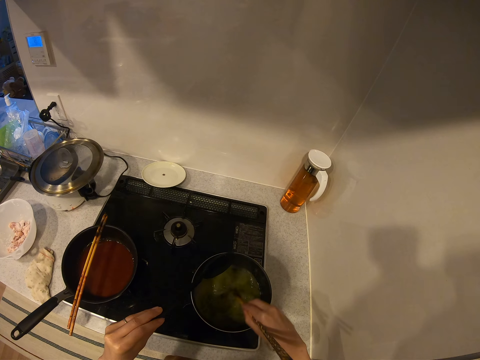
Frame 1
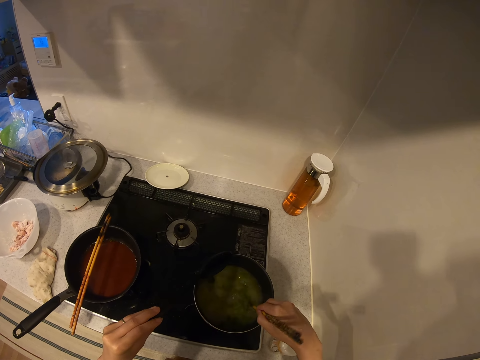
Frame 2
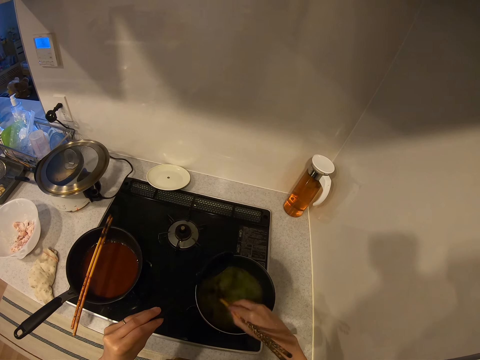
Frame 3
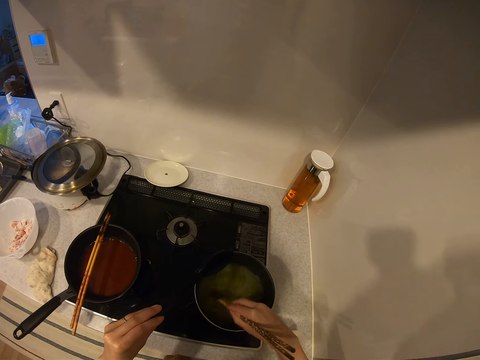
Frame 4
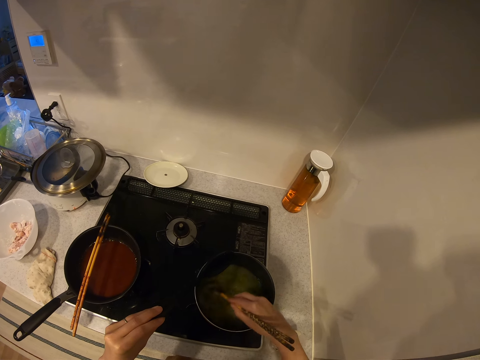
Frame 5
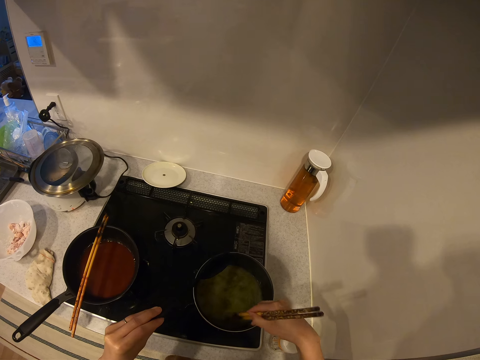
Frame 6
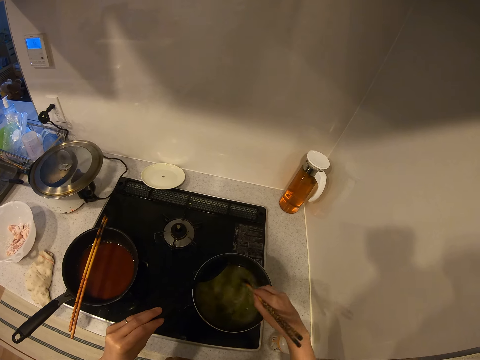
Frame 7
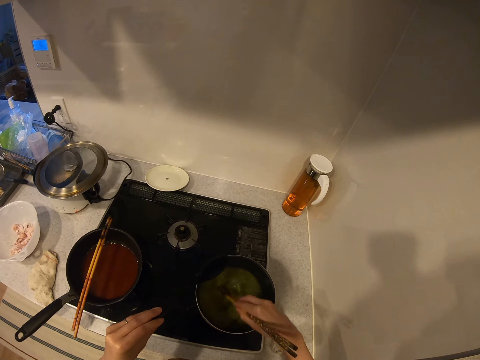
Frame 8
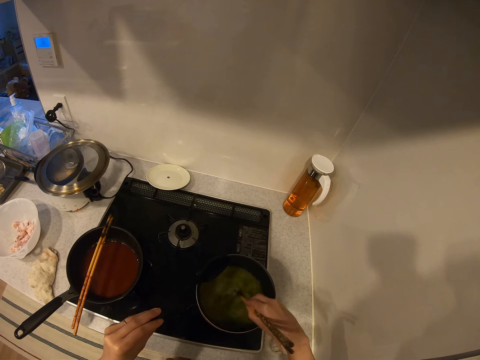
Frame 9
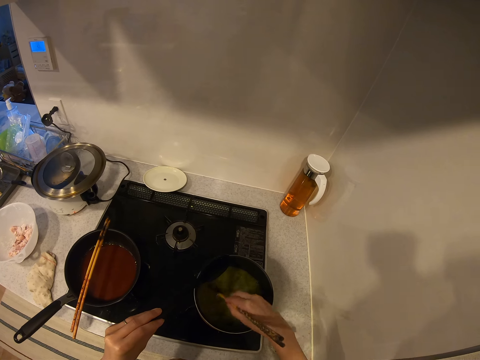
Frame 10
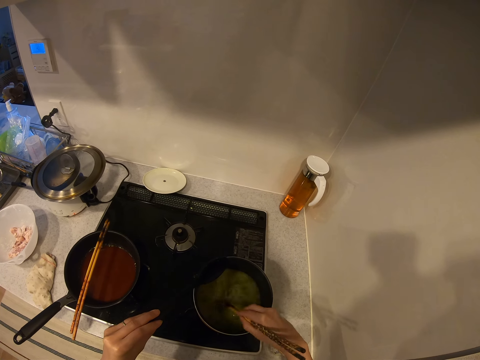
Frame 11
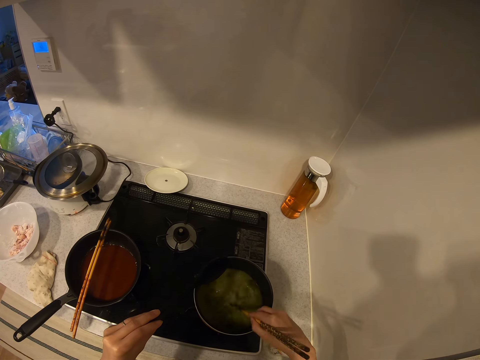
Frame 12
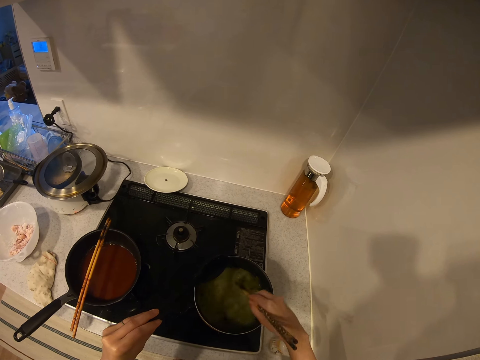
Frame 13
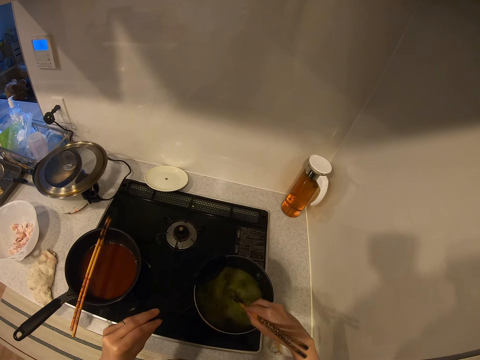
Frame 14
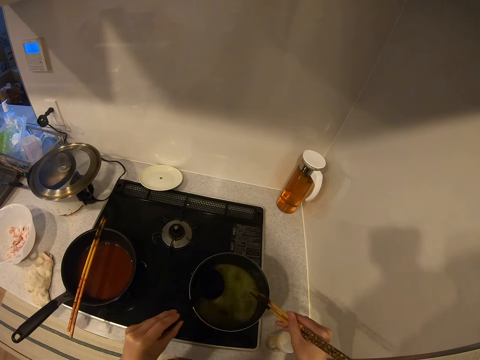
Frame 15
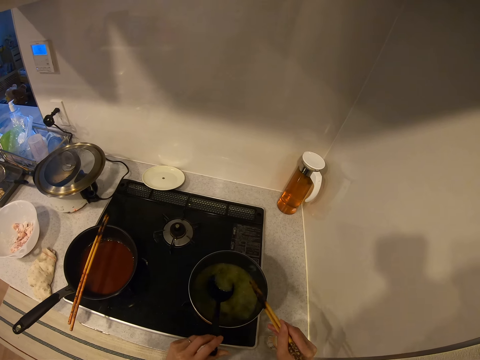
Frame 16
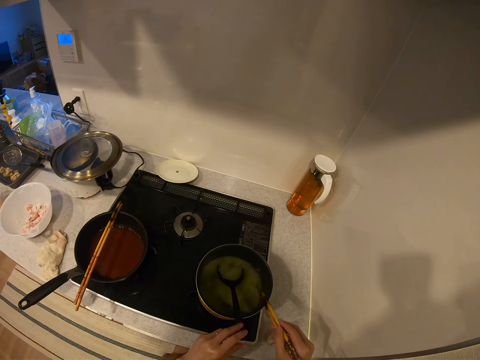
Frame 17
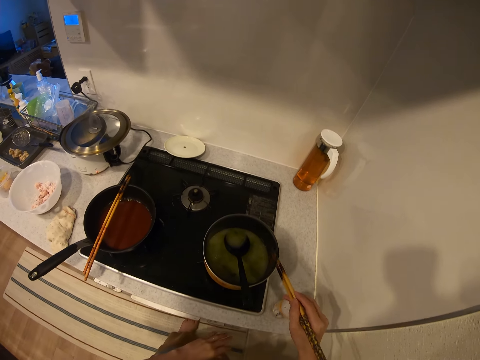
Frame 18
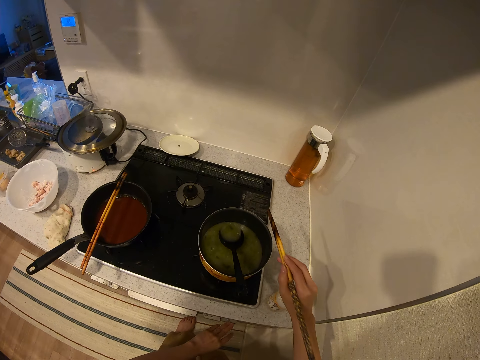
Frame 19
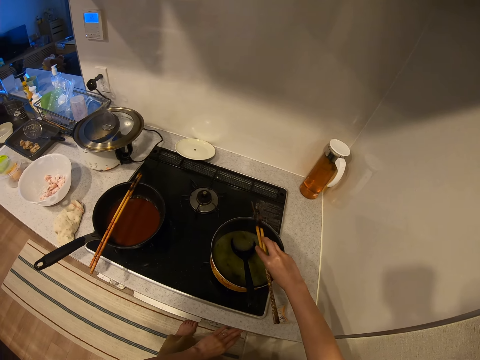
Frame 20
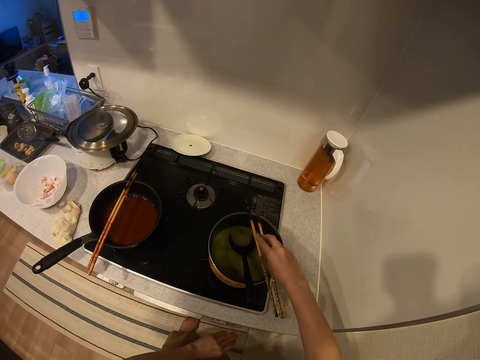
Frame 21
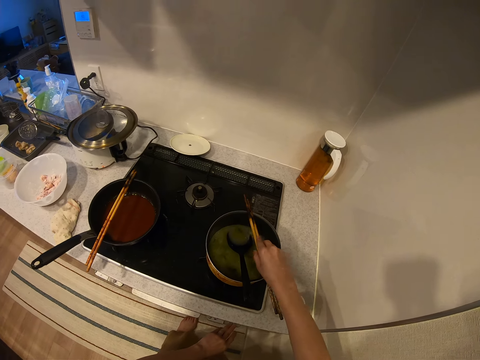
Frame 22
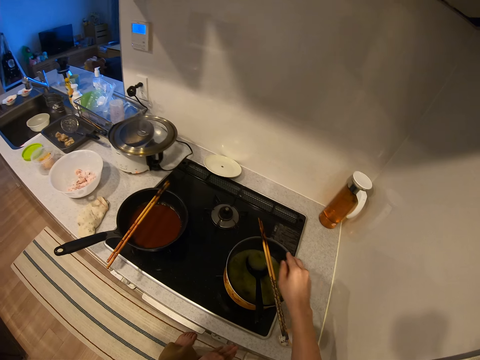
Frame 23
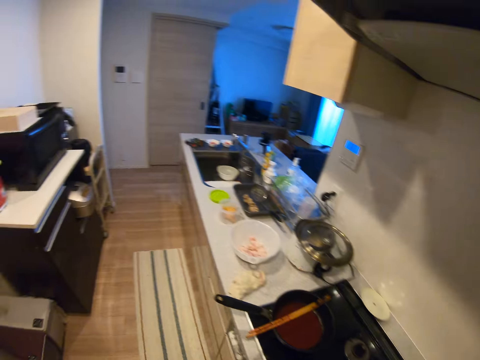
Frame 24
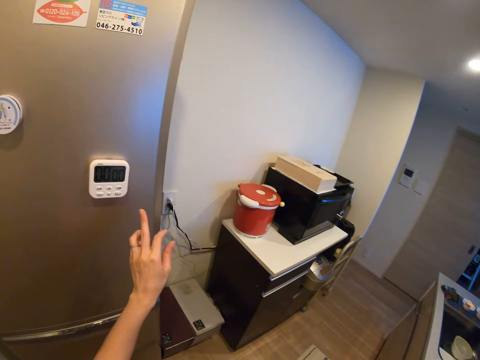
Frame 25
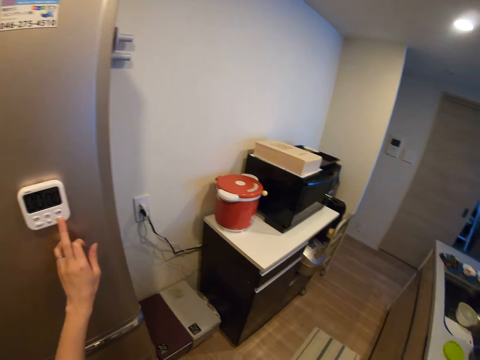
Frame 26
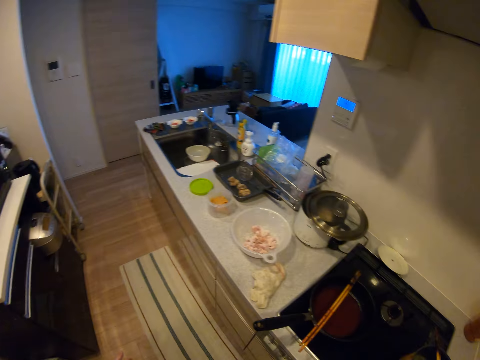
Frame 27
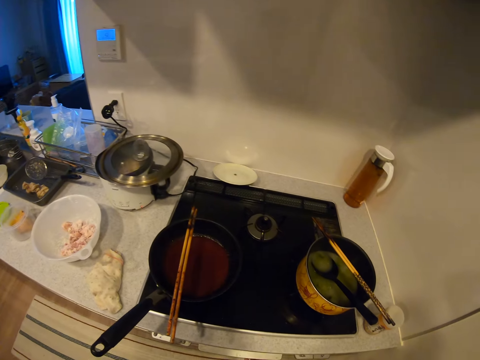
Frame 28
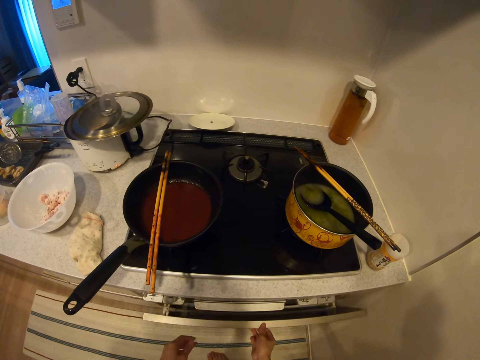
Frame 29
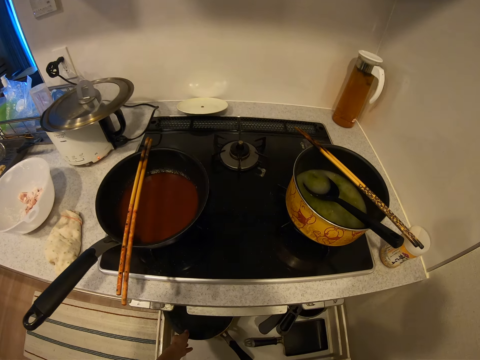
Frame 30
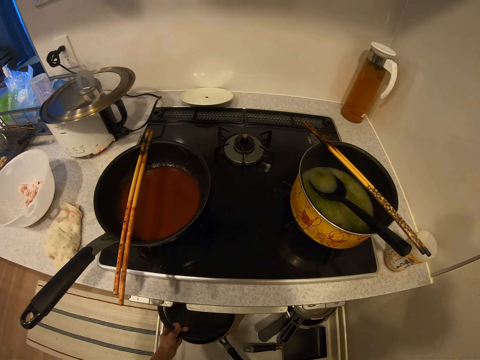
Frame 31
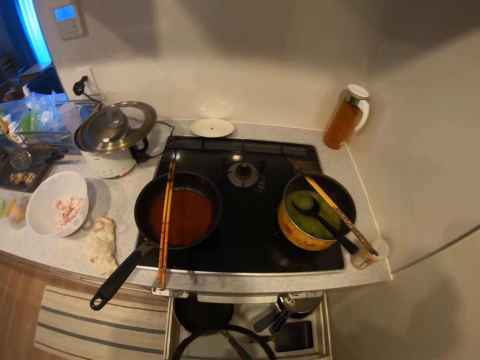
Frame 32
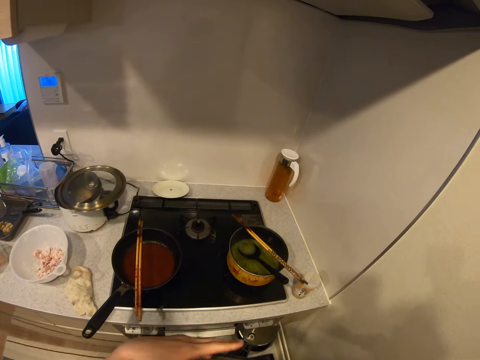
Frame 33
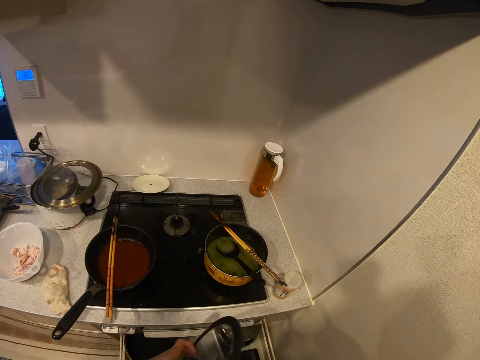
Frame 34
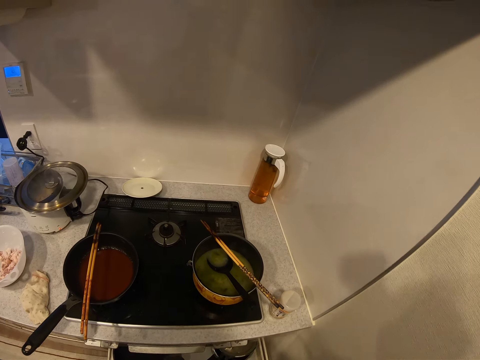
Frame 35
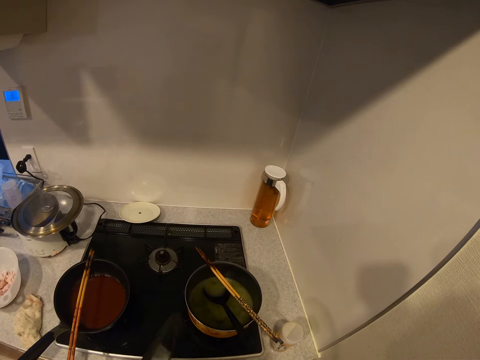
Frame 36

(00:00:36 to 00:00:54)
The camera wearer drops the cooking spoon in a pot. They switch off the stove. They put the chopsticks on the frying pan. They turn. They switch off the power. They press a button on the temperature regulator. They turn. They open the drawer beneath the cooker. They bring out a pot cover.

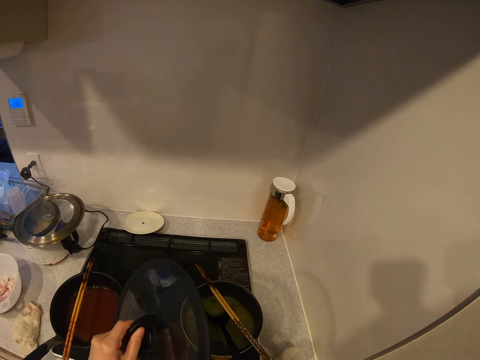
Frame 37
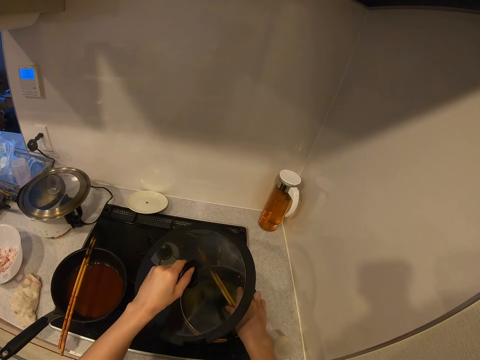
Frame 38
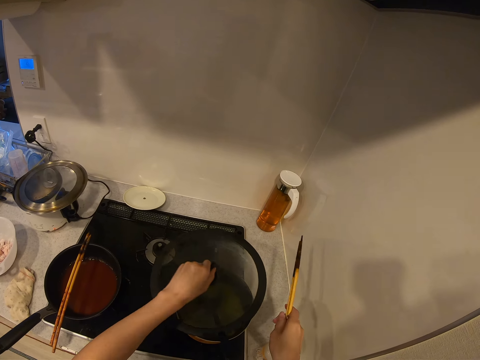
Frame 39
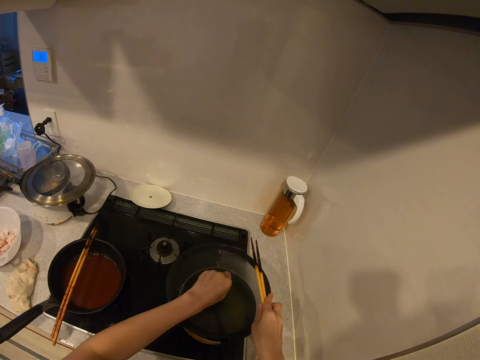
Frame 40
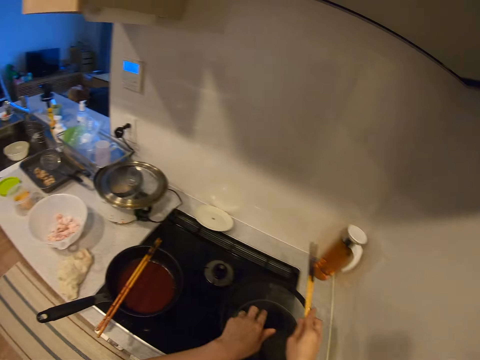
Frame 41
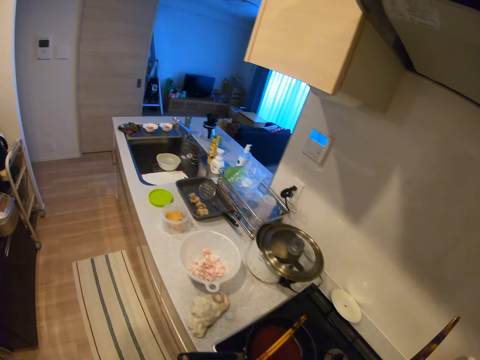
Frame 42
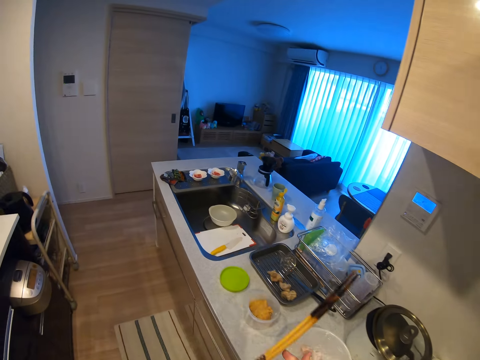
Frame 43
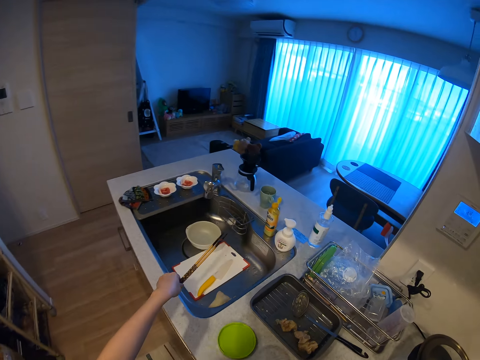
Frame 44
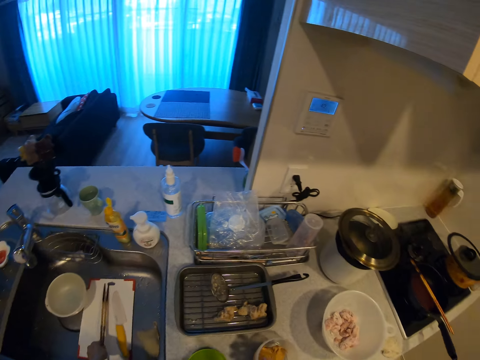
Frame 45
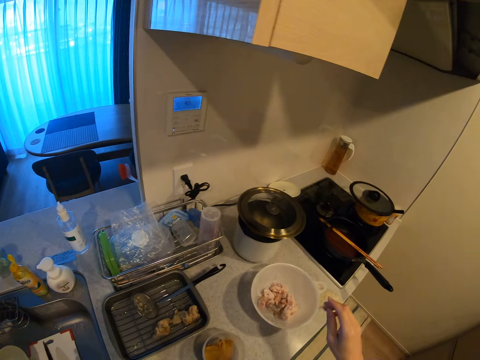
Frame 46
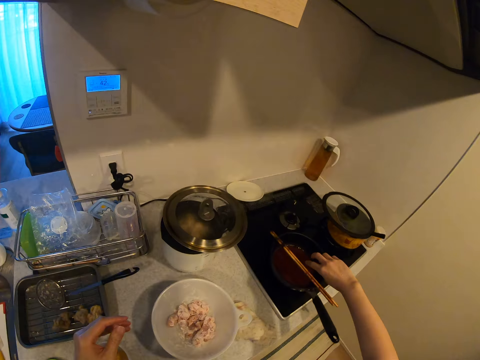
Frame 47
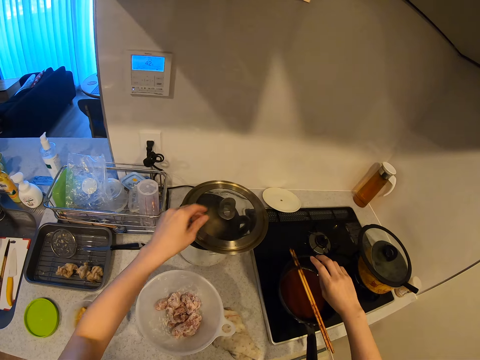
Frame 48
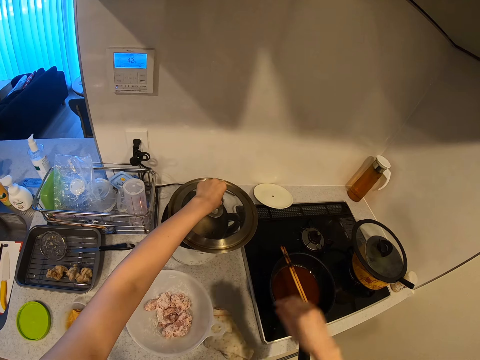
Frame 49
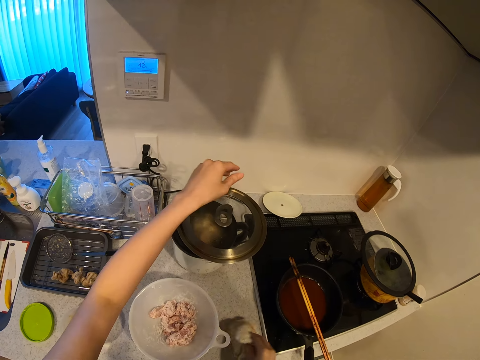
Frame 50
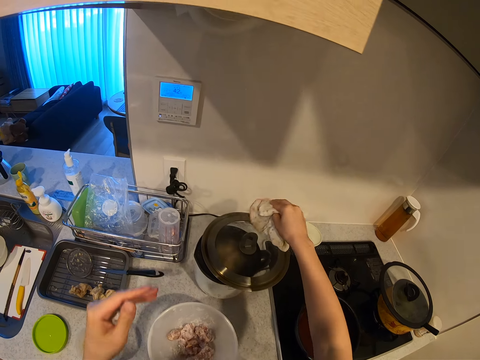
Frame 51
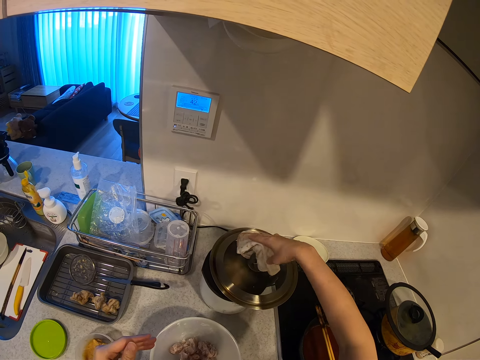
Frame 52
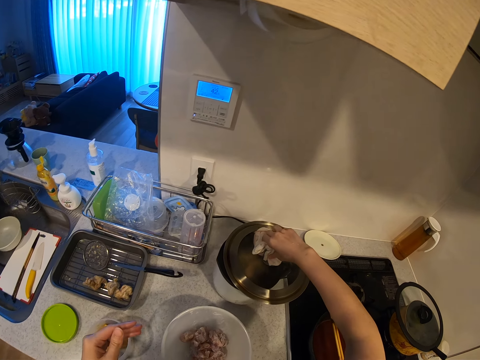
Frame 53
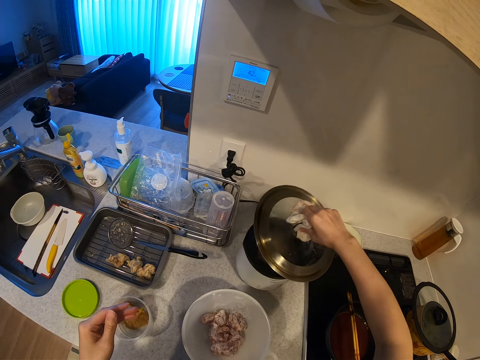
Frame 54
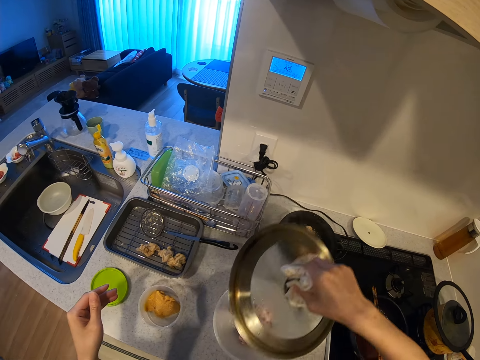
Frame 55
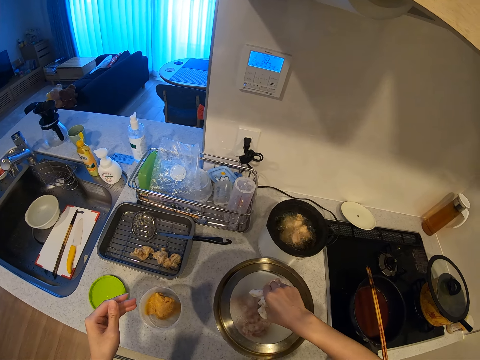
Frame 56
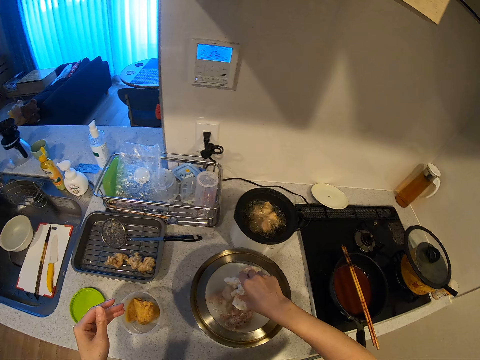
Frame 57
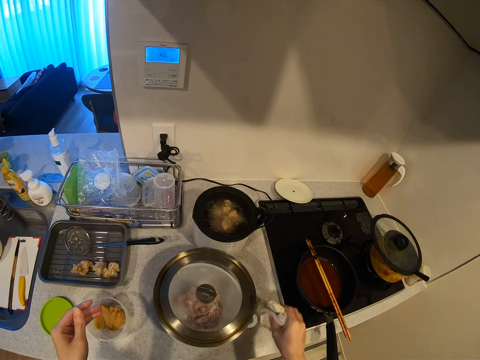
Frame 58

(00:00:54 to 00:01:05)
The camera wearer removes the chopsticks. They cover the frying pan with the cover. They put the chopsticks on the frying pan. They pick up the chopsticks and walk towards a sink. They drop the chopsticks in the sink. They walk around the kitchen. They hold the lid. They pick up a kitchen towel beside the cooker. They open the pot on the deep fryer with the towel. They put the cover on a plate.
